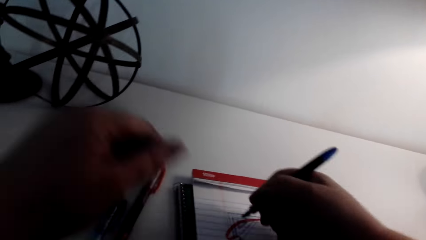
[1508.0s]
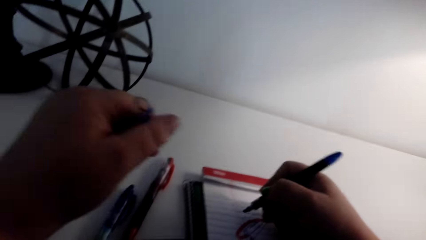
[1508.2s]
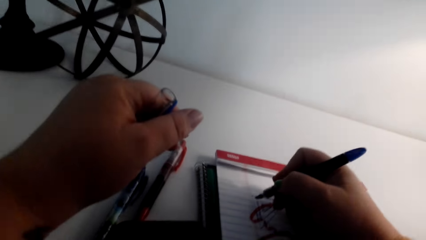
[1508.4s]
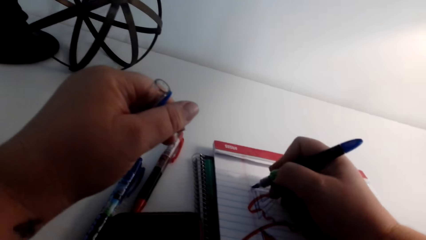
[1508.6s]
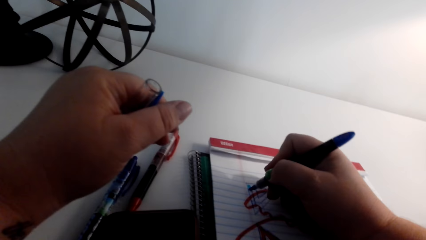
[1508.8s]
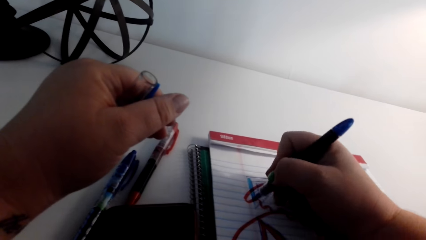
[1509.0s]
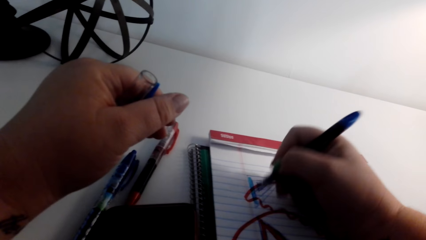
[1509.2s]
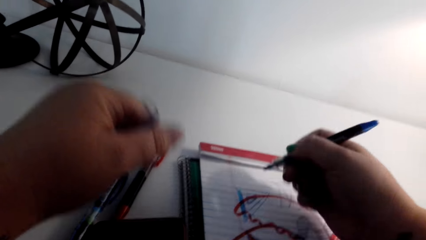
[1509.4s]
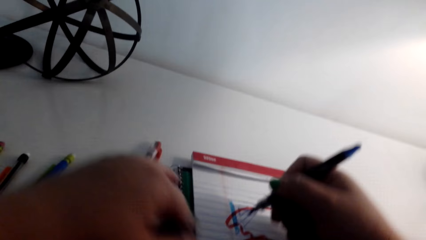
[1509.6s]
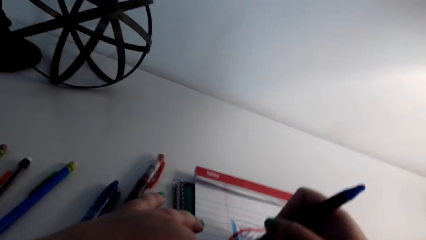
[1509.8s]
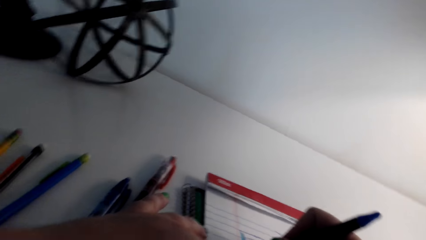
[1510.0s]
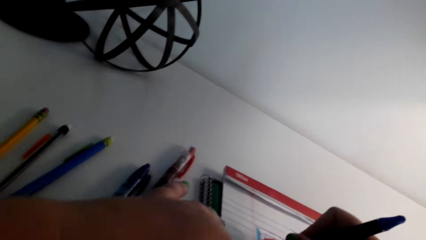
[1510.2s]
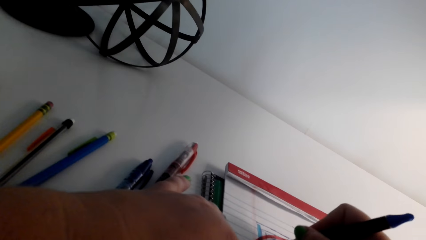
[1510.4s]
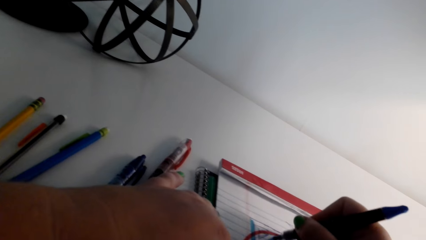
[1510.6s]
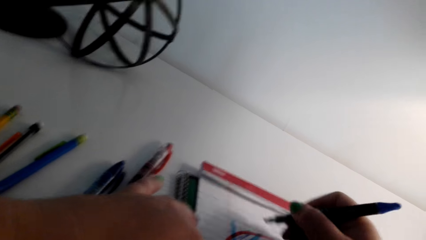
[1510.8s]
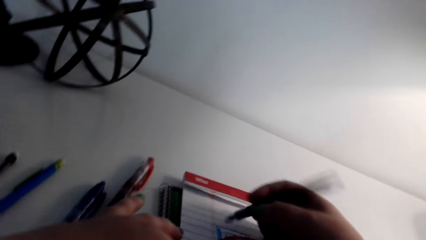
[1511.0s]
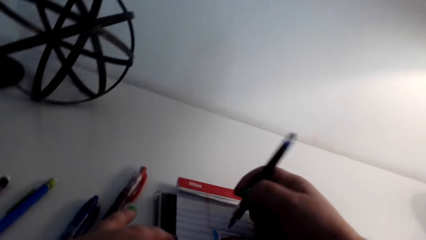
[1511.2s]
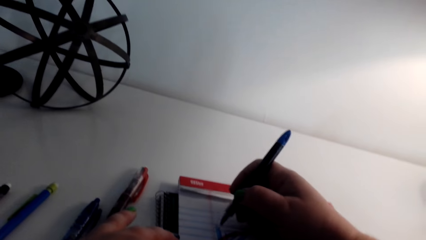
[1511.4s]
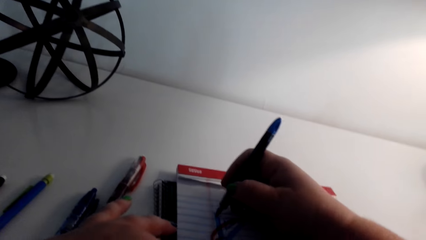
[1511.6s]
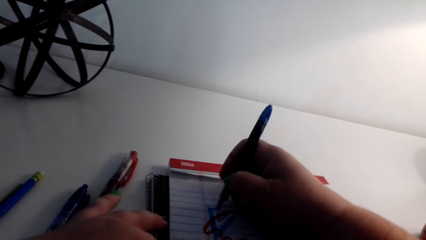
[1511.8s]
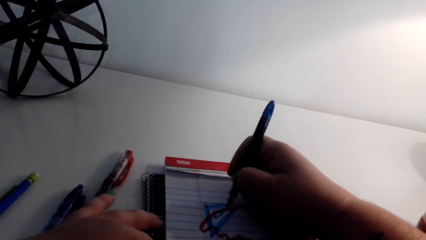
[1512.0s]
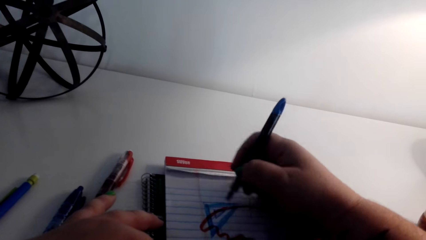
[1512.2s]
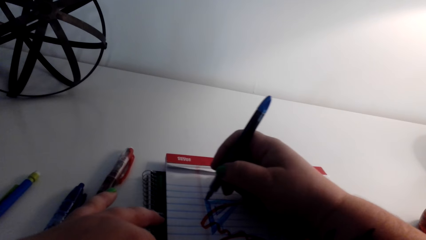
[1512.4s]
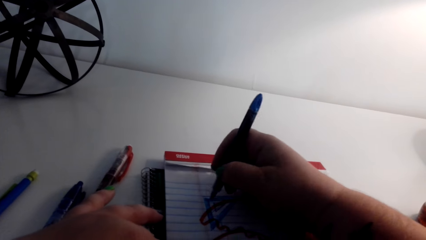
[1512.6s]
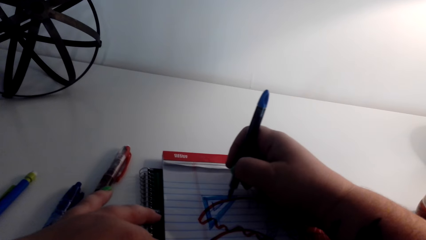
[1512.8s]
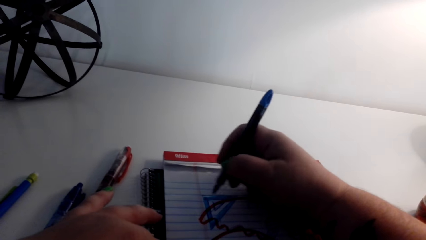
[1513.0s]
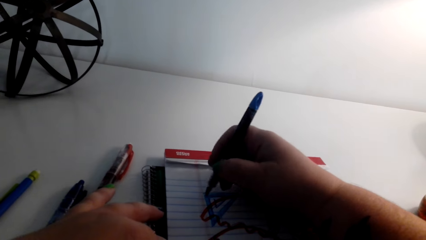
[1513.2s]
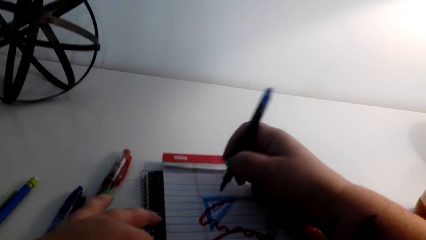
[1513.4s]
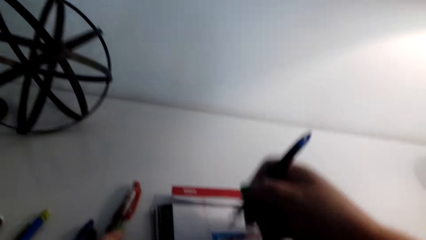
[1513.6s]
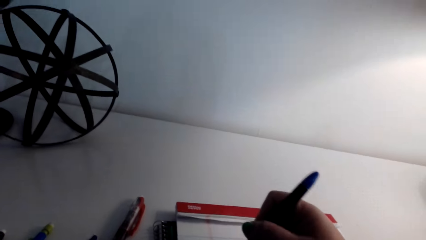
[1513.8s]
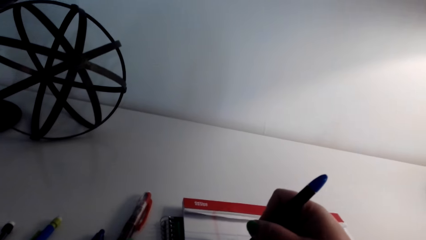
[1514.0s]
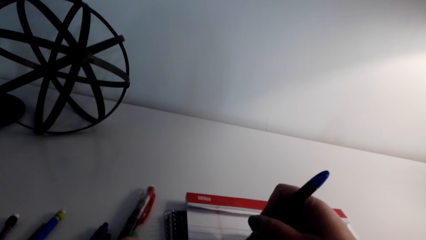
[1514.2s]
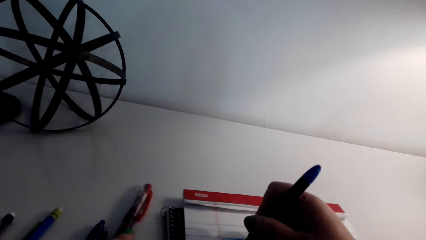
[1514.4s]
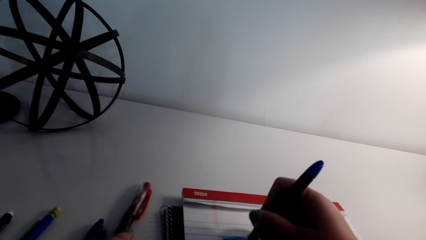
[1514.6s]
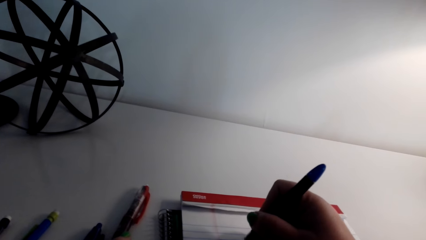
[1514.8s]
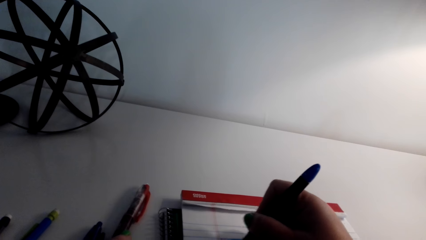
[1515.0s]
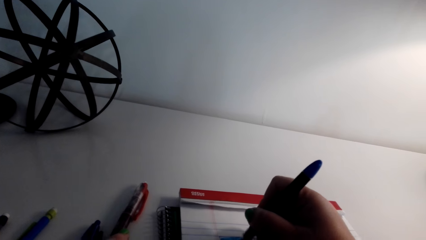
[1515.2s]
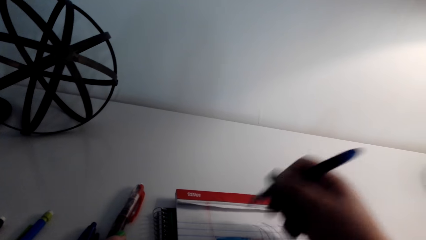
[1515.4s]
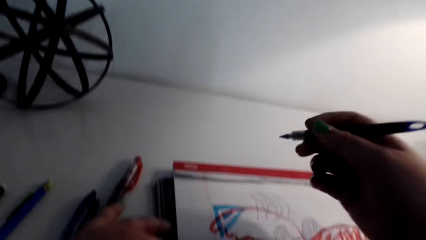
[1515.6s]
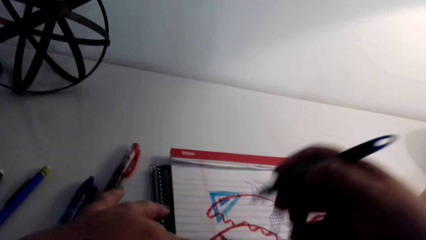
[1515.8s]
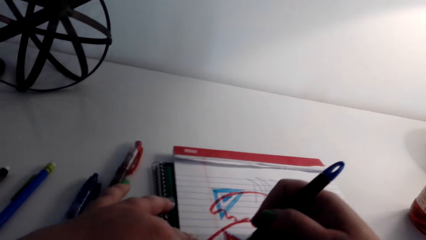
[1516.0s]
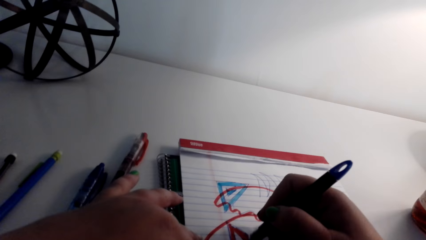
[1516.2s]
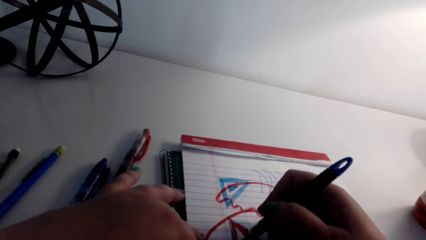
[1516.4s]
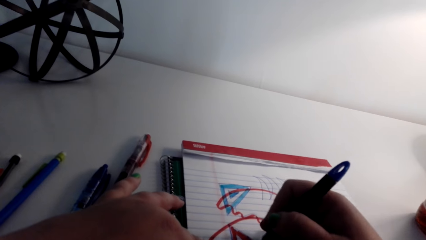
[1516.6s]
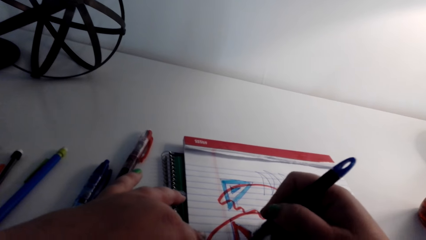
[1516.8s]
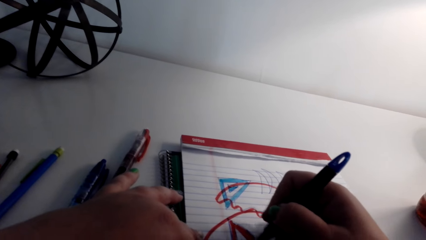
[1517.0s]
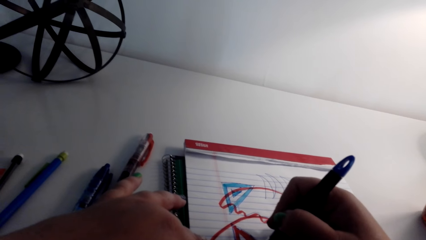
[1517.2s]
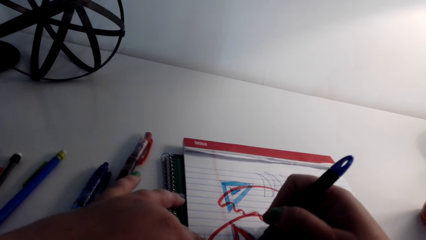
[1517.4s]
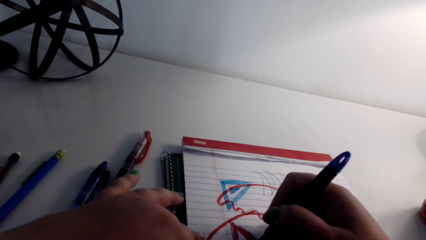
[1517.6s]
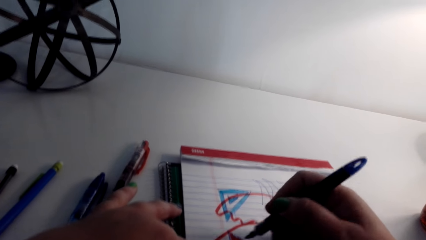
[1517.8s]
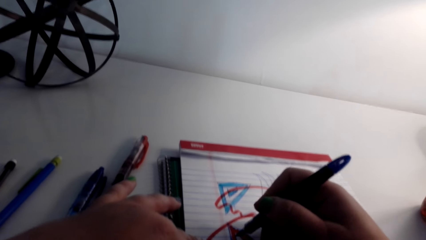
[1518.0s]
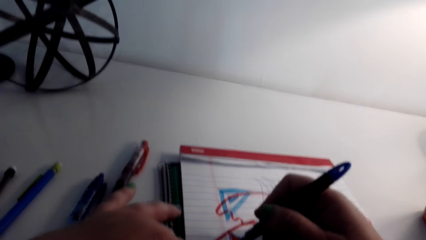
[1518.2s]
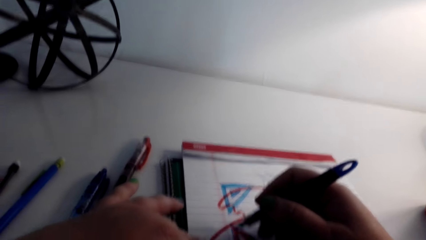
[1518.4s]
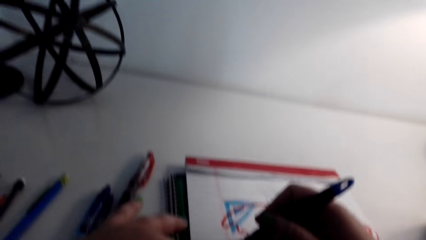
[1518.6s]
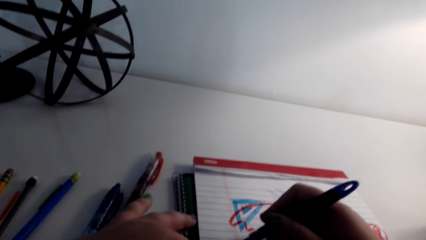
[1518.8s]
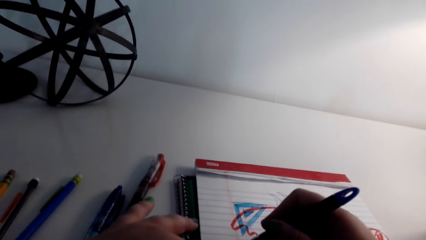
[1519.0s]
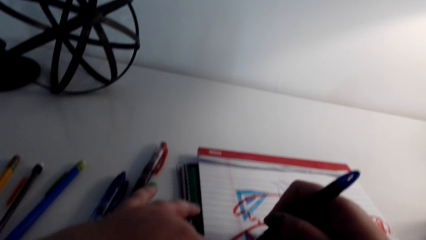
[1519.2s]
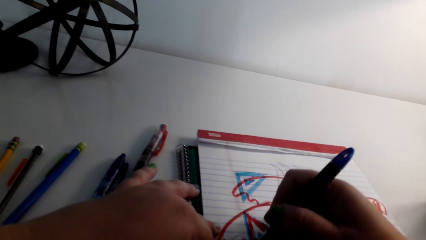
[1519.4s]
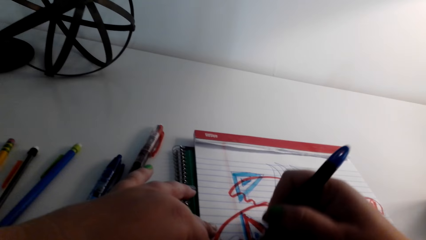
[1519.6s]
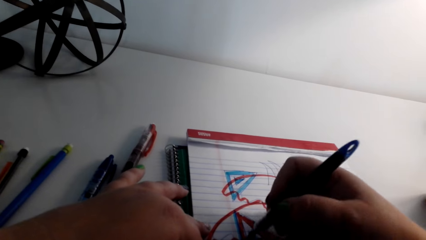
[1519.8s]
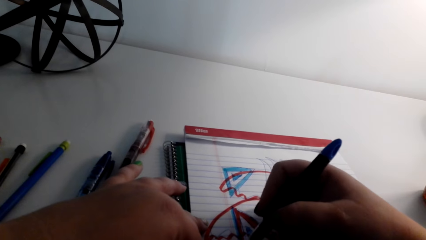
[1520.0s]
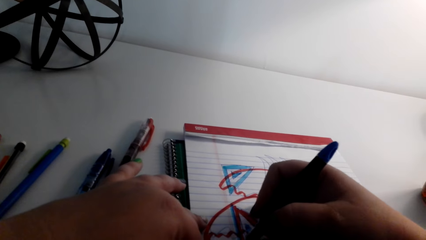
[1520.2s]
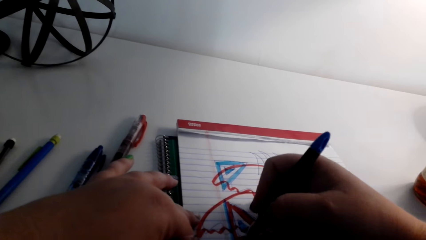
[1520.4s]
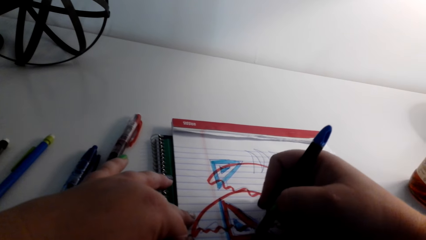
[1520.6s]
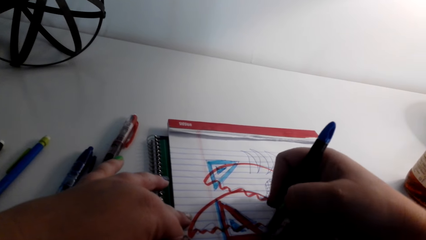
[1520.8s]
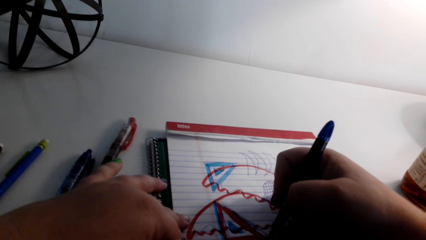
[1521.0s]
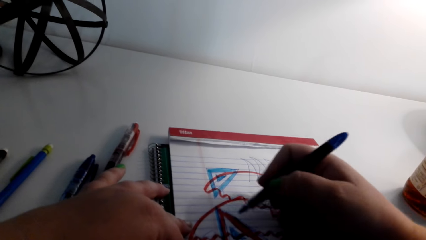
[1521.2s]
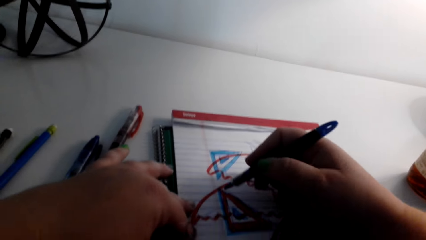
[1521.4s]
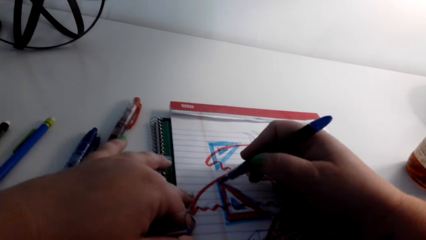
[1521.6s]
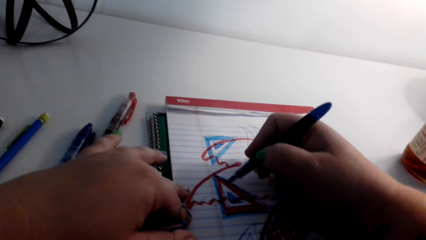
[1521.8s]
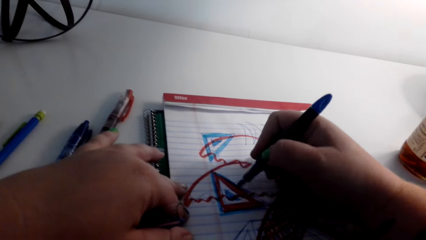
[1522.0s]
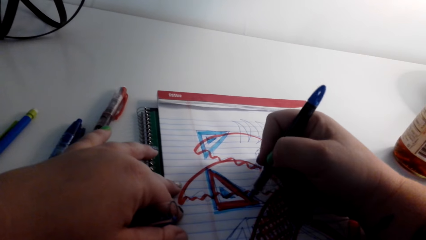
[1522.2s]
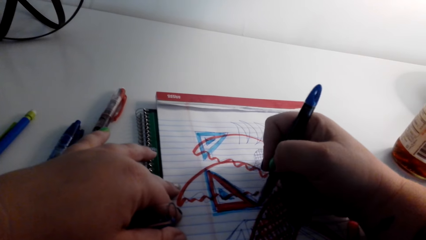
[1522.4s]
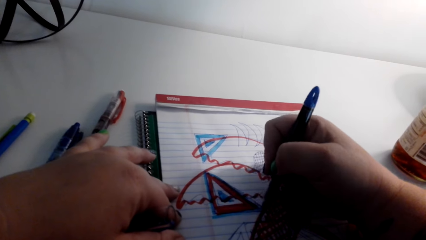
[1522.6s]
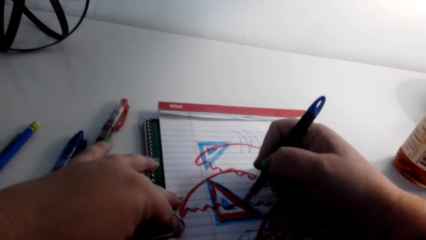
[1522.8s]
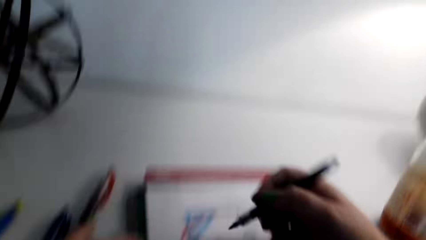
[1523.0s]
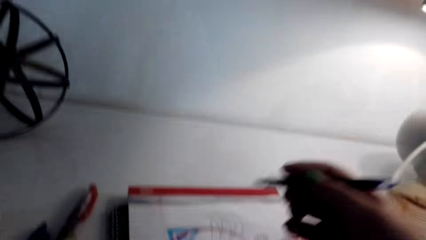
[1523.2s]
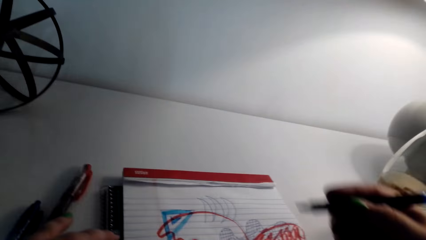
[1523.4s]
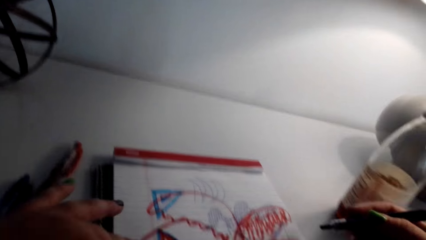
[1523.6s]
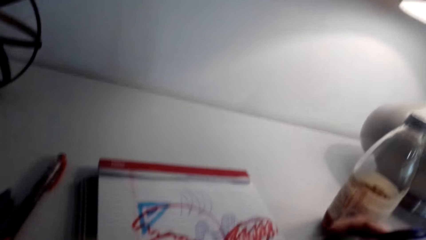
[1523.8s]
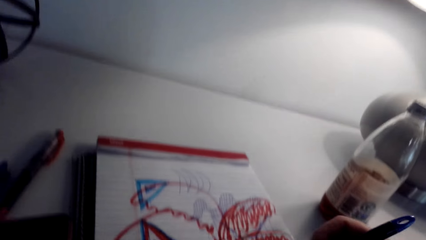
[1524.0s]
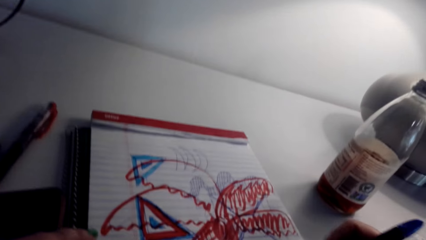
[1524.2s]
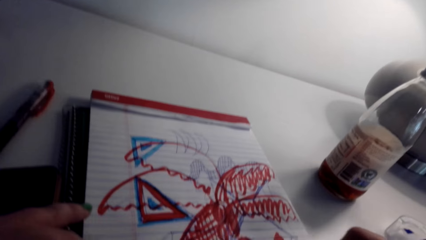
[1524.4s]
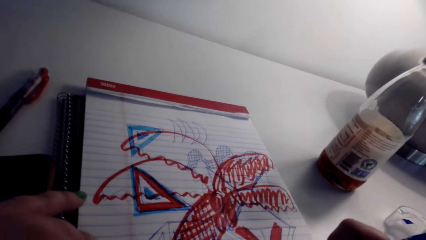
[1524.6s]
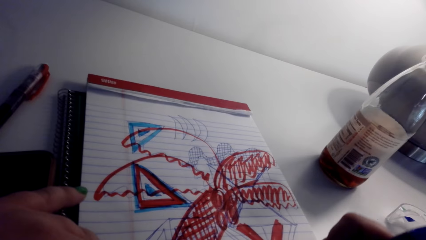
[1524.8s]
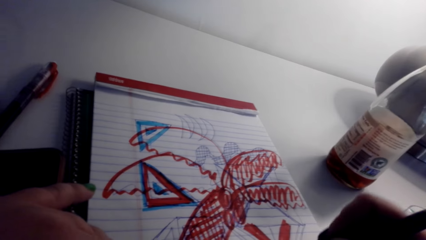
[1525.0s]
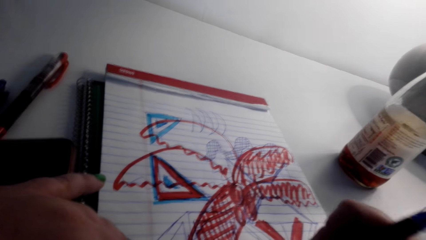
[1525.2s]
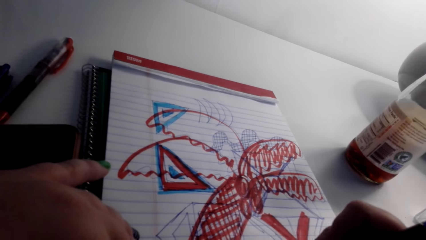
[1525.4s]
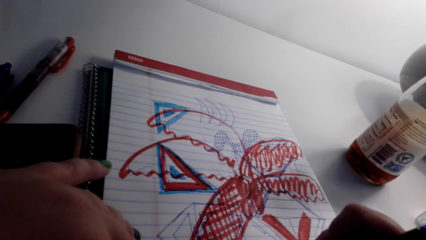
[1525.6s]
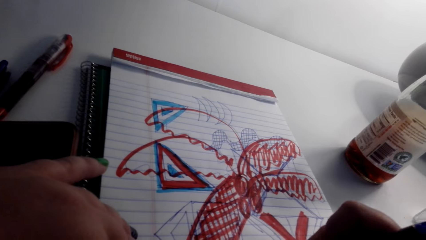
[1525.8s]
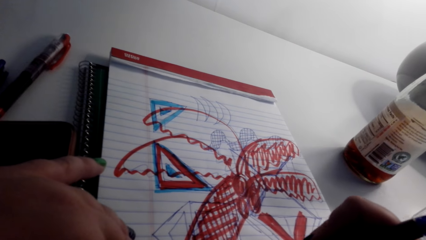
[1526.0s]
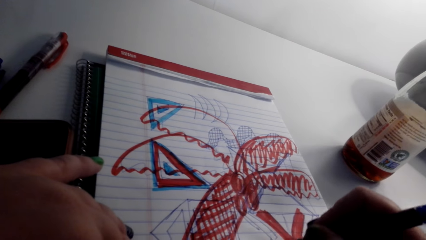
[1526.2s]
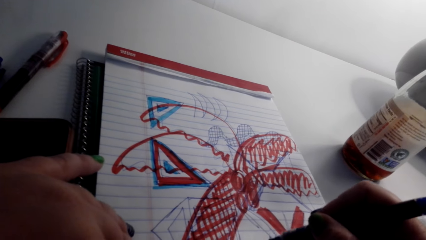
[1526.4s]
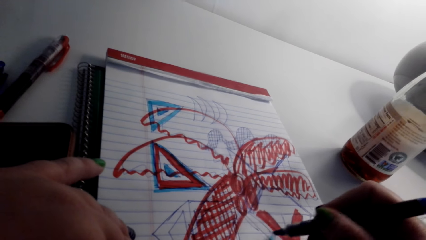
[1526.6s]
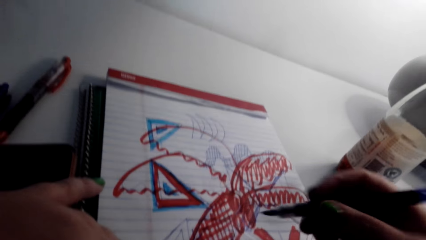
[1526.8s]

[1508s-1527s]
The camera wearer colors the sketch and draws the art on a book. They talk with someone. They color the sketch. They look at the art.
